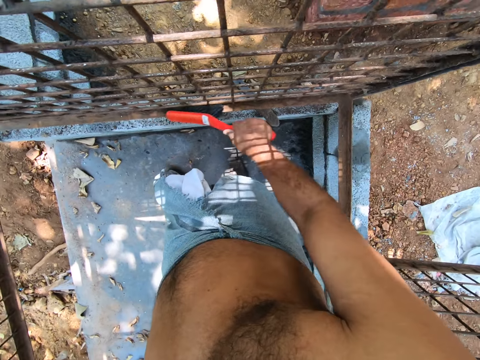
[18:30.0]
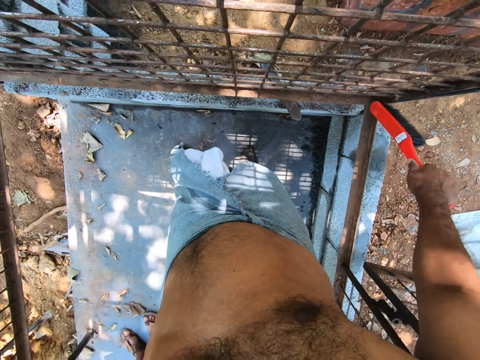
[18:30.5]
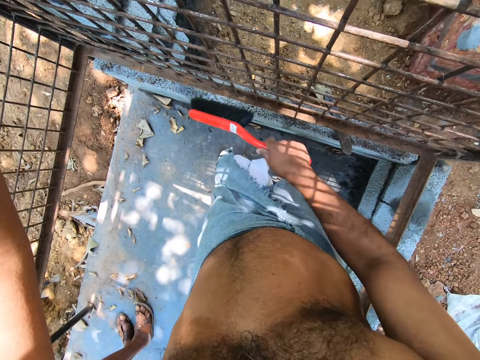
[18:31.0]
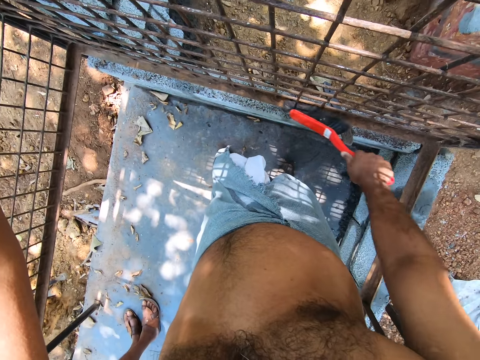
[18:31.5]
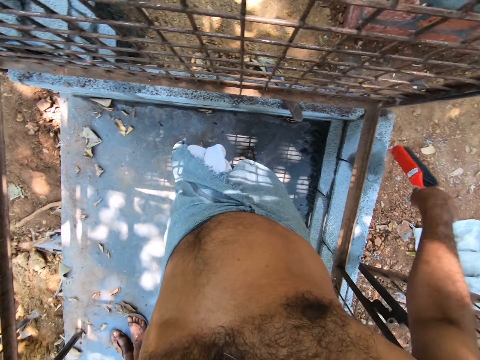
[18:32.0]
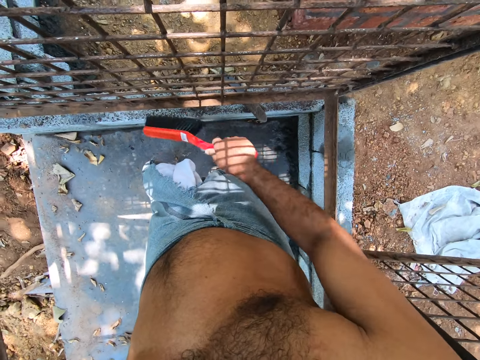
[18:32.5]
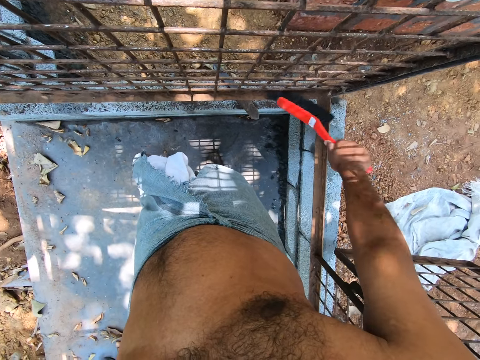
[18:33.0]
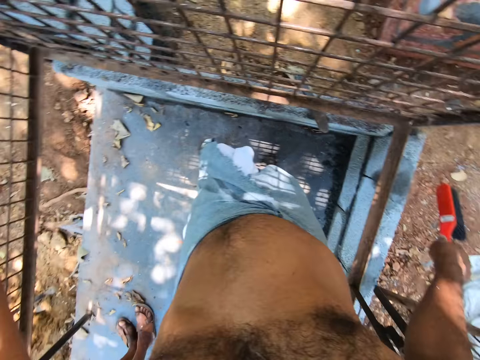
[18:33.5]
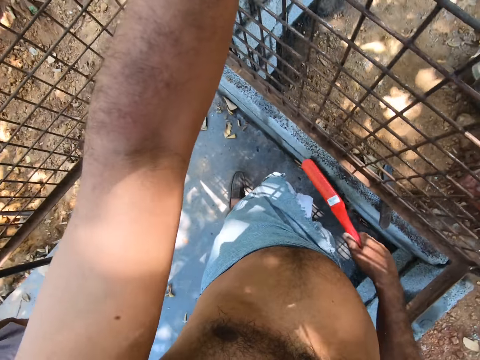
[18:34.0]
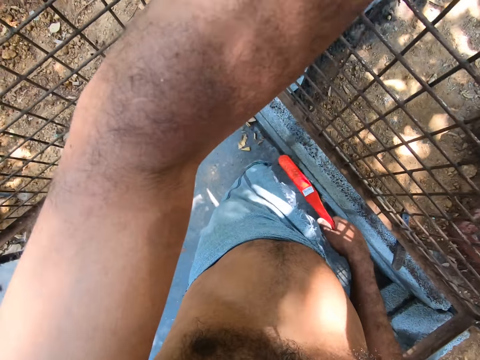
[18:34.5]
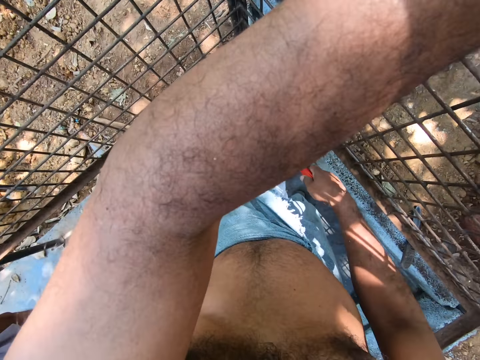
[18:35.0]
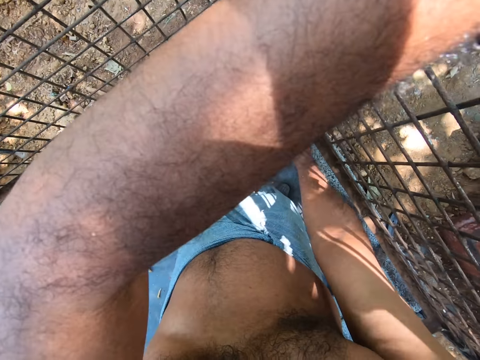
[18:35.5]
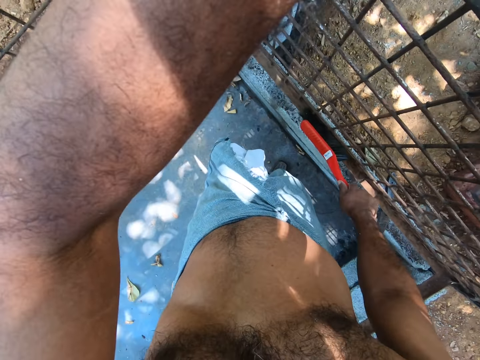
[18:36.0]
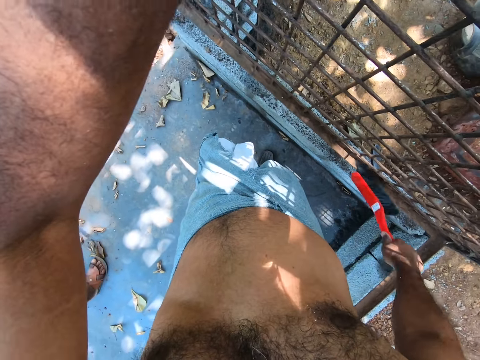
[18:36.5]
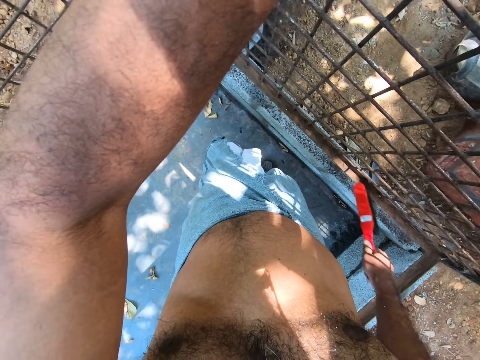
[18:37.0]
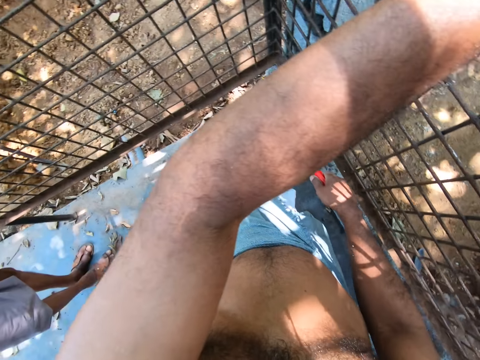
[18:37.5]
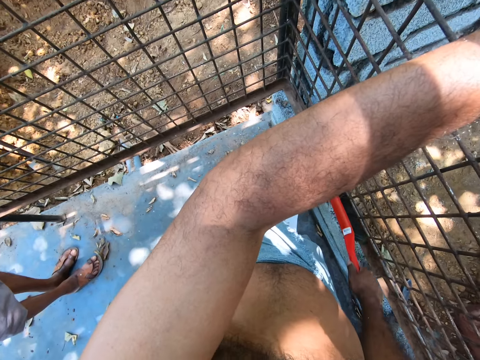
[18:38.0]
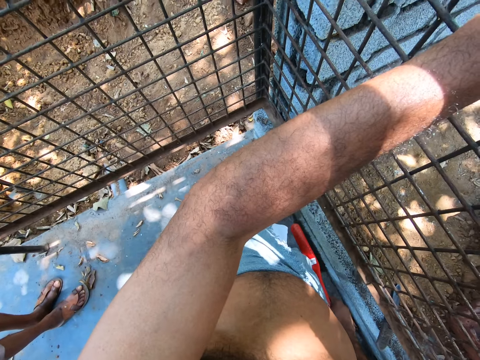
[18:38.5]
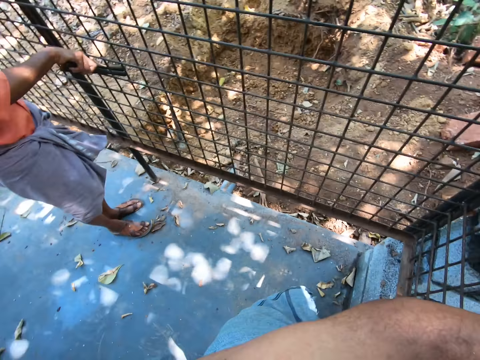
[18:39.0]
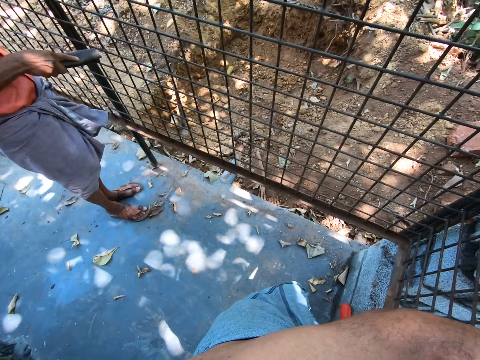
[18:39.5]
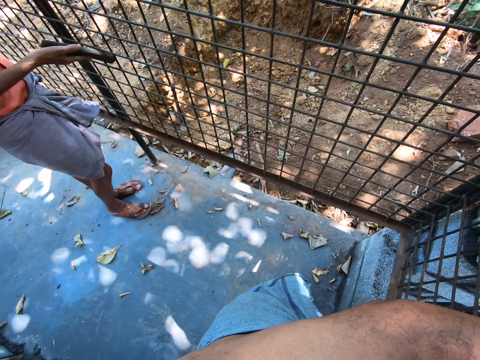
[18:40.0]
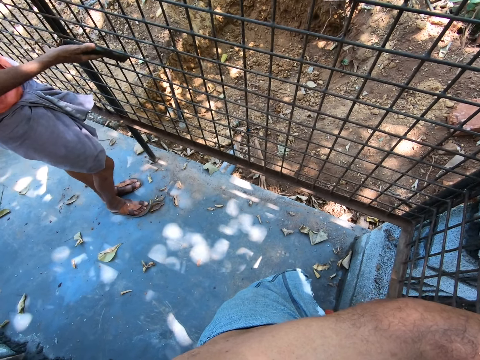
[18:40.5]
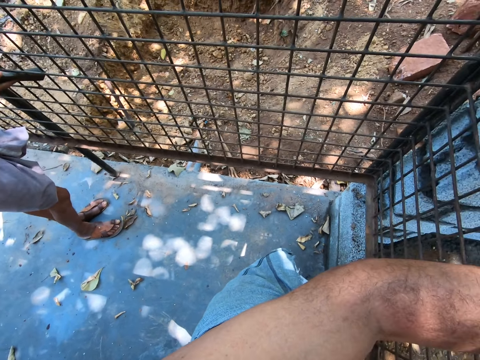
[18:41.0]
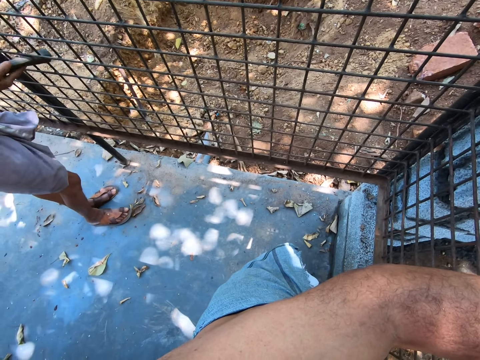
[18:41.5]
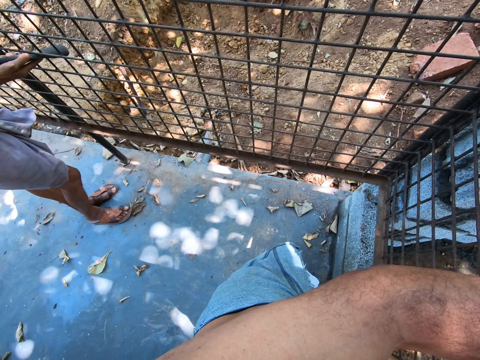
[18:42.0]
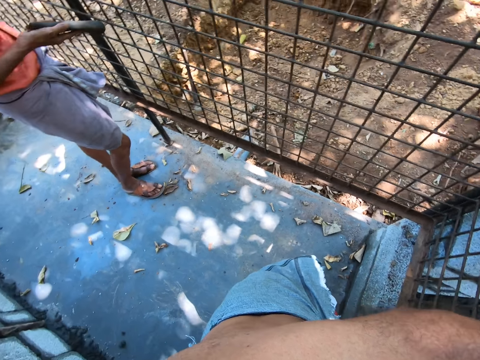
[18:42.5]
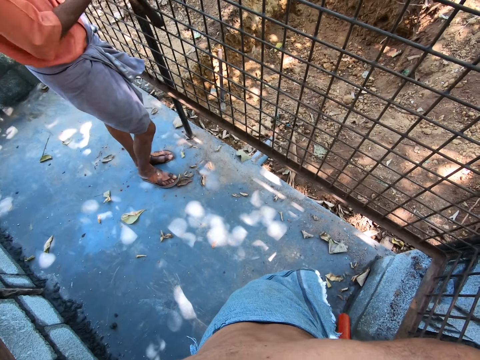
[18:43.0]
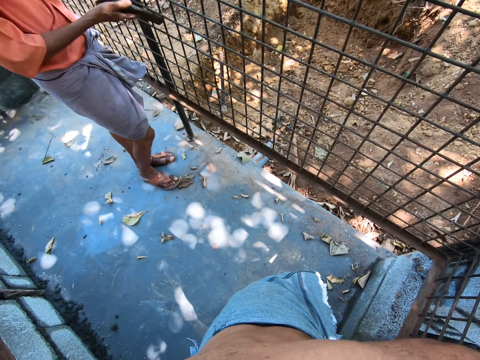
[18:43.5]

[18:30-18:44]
A man sands the grille of the metal enclosure with a sanding paper in his right hand. The camera wearer turns around. The man rubs the wire mesh with the brush.

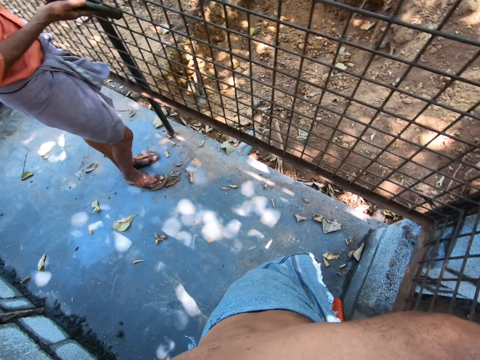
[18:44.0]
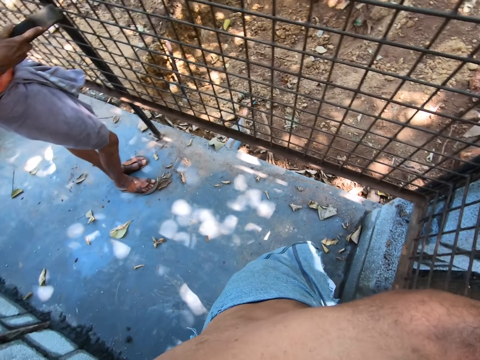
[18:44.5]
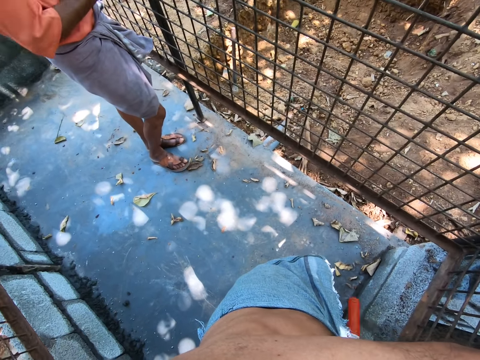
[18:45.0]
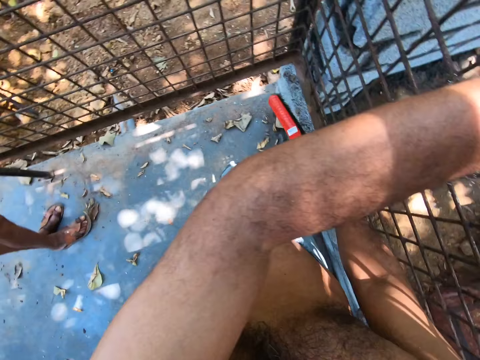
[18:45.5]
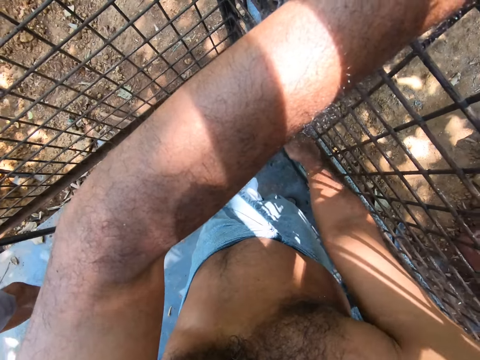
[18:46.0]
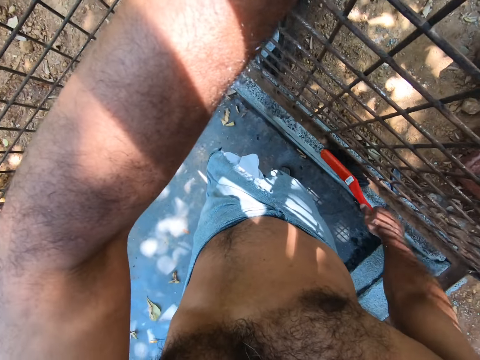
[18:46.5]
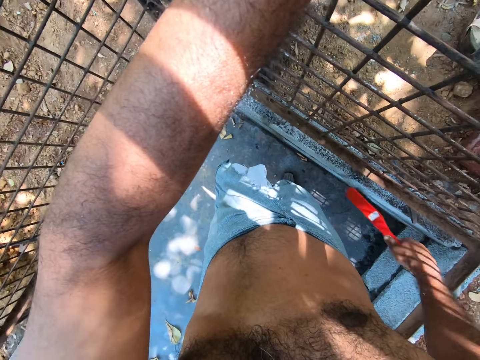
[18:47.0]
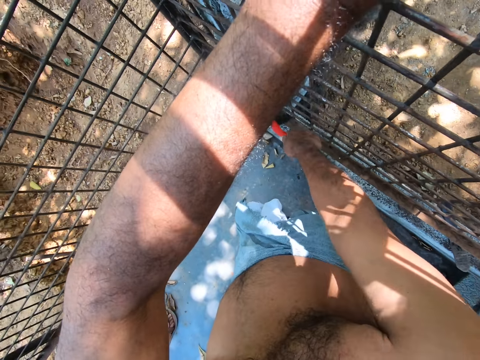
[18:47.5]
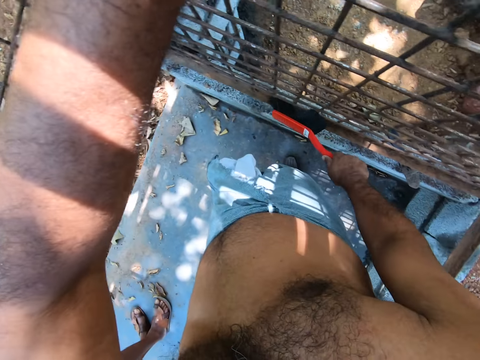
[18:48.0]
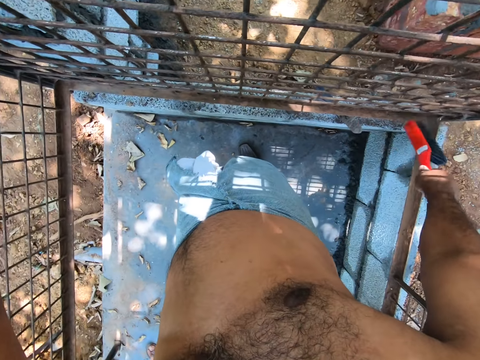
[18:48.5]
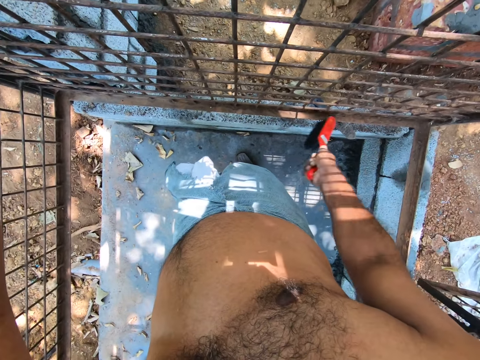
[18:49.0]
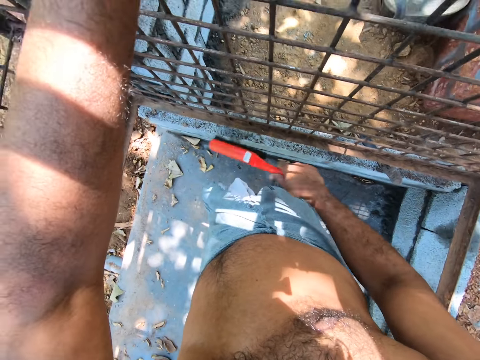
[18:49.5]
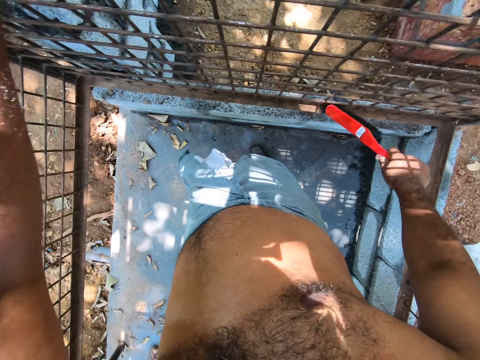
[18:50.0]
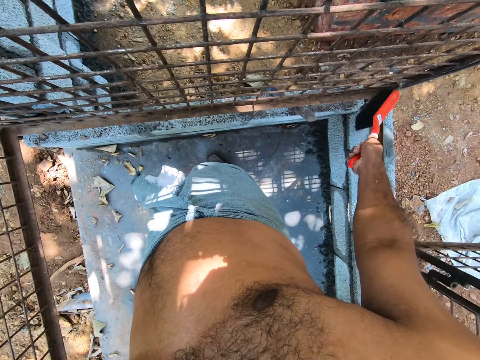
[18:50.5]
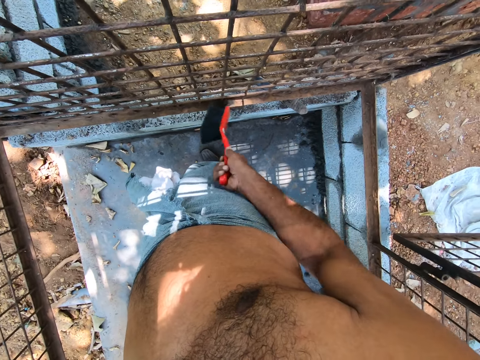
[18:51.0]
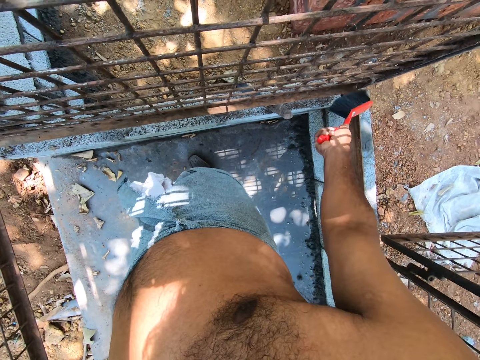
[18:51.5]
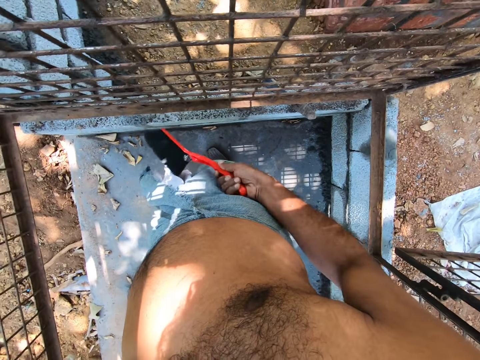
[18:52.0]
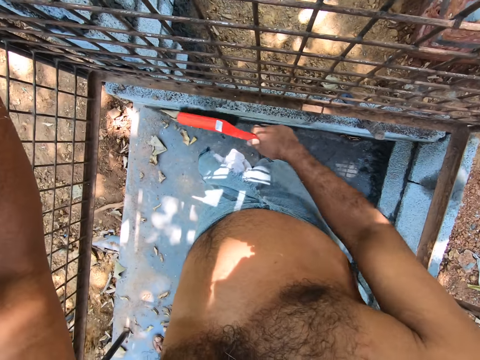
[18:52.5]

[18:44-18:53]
The camera wearer turns around. They wipe the dirt on the metal.

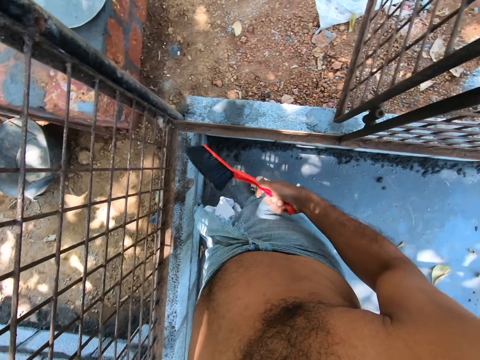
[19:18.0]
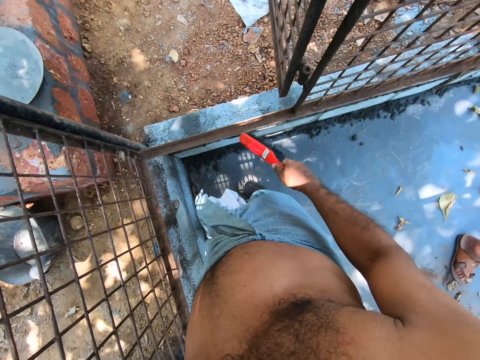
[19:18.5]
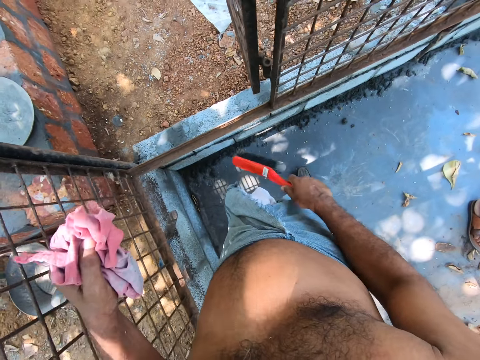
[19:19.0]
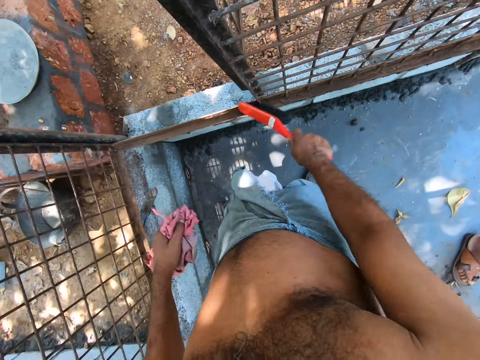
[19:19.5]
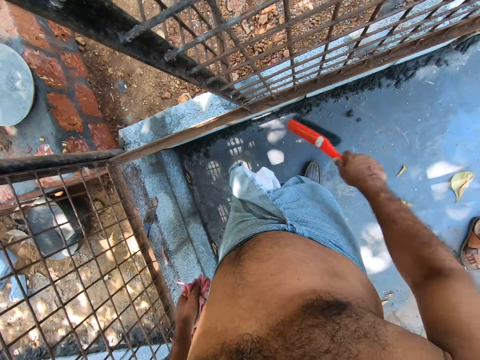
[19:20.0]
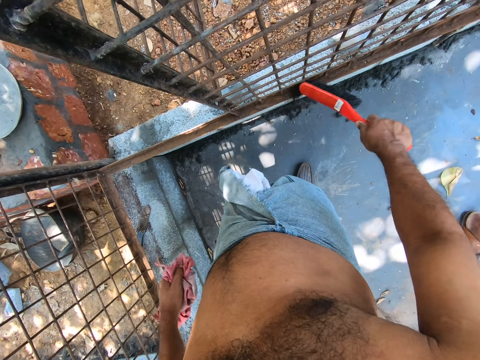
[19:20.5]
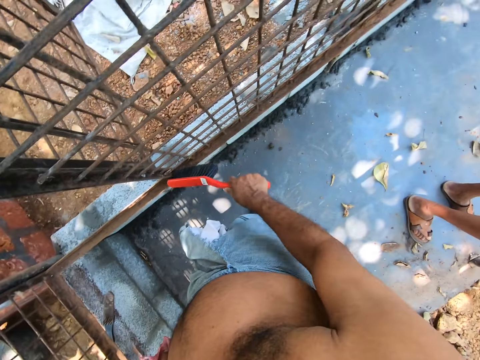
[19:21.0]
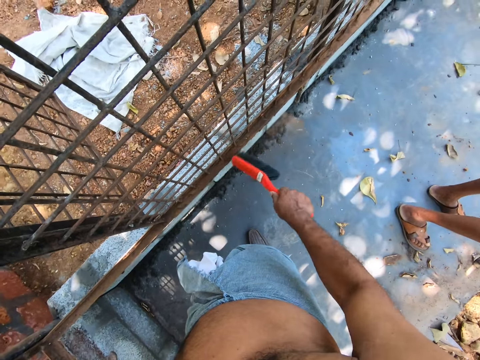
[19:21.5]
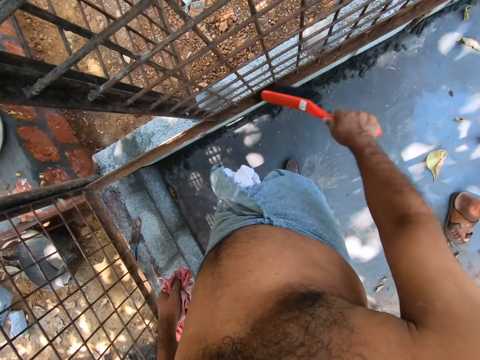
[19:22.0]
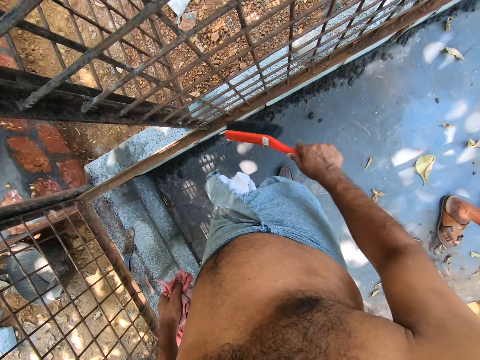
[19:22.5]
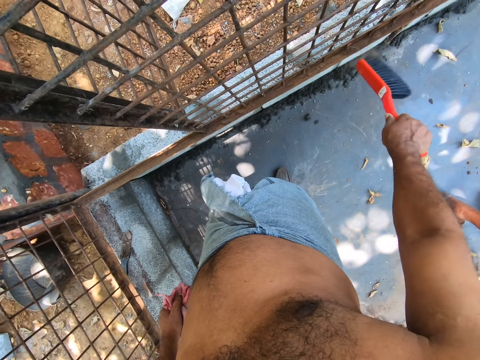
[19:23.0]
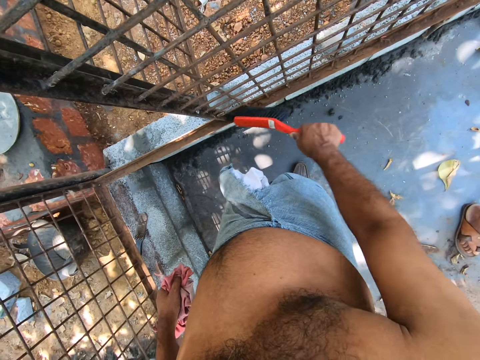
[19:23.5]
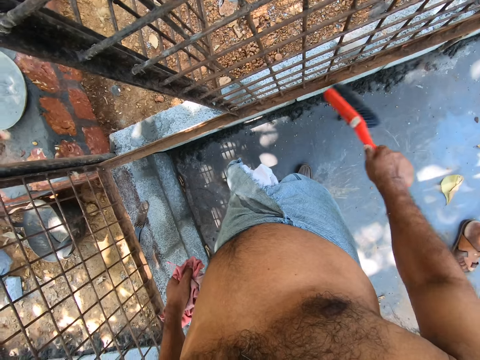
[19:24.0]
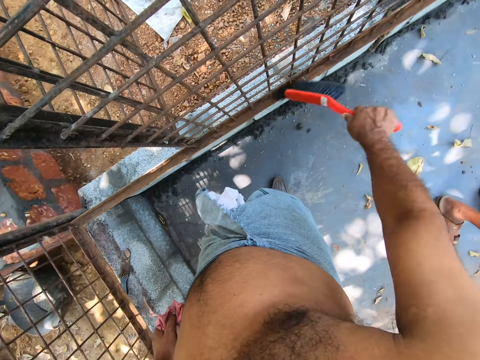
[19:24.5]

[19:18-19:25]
The camera wearer moves down his hand. He wipes the dirt with the brush.
